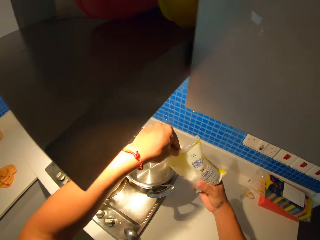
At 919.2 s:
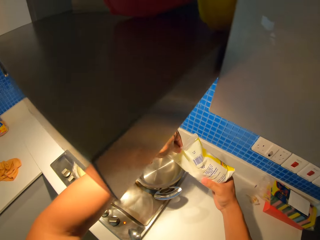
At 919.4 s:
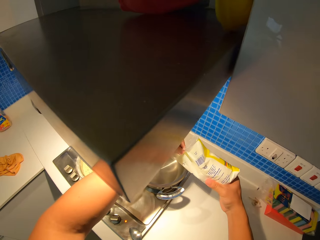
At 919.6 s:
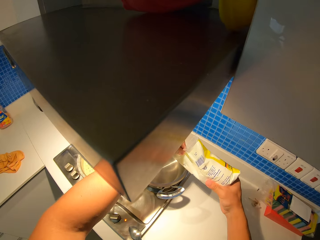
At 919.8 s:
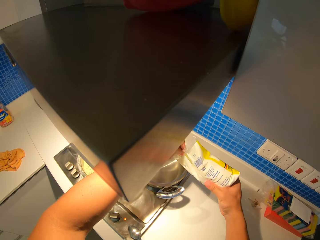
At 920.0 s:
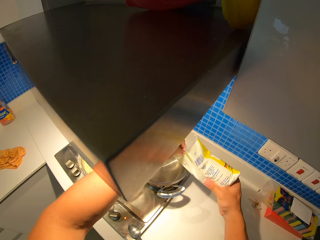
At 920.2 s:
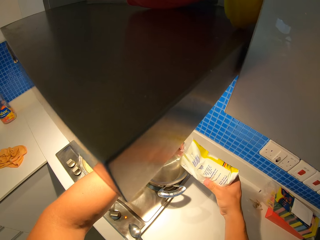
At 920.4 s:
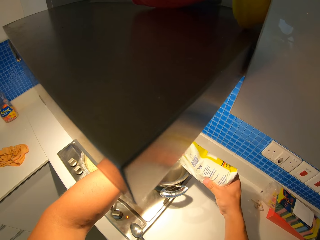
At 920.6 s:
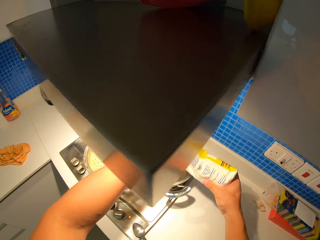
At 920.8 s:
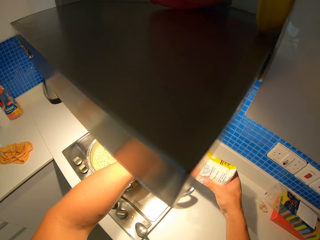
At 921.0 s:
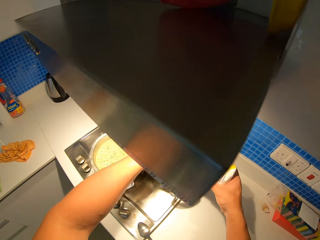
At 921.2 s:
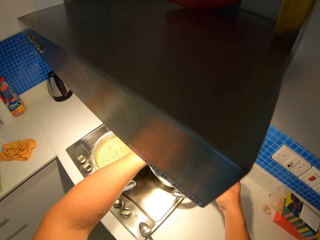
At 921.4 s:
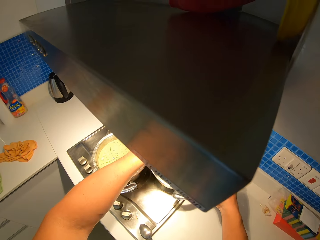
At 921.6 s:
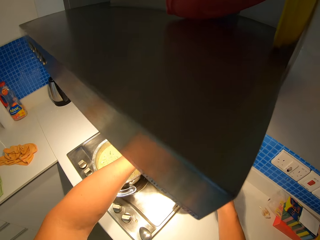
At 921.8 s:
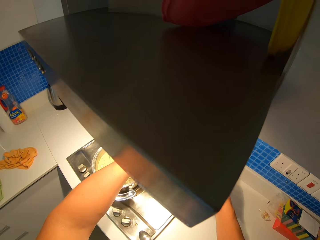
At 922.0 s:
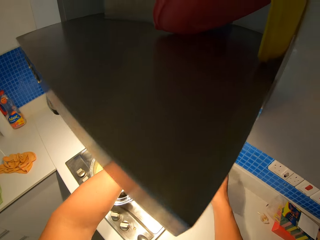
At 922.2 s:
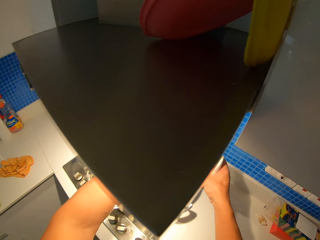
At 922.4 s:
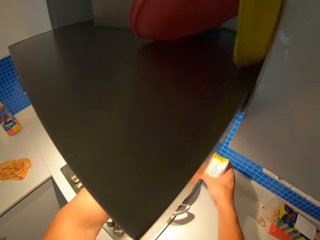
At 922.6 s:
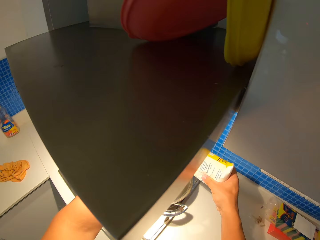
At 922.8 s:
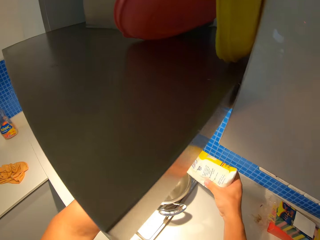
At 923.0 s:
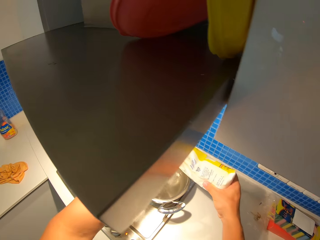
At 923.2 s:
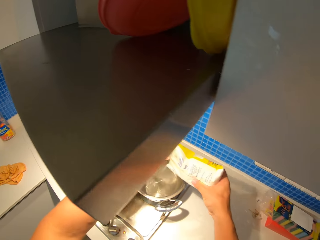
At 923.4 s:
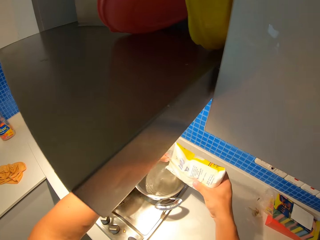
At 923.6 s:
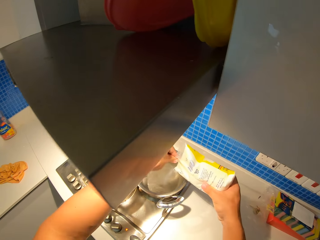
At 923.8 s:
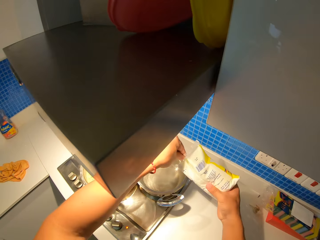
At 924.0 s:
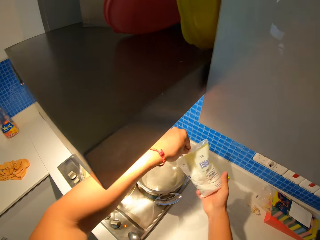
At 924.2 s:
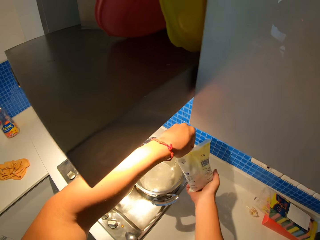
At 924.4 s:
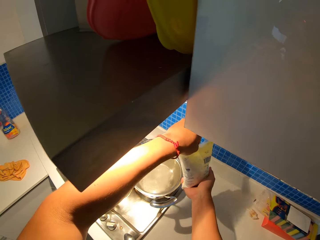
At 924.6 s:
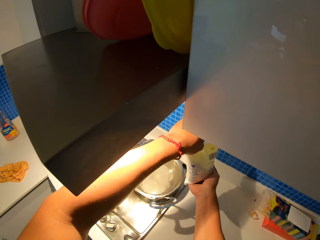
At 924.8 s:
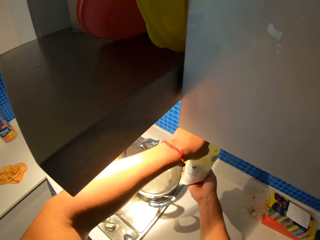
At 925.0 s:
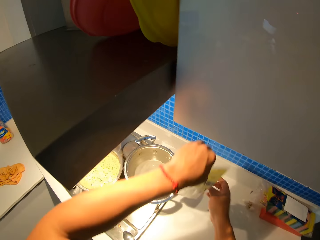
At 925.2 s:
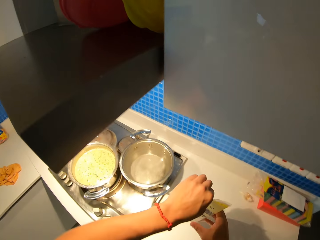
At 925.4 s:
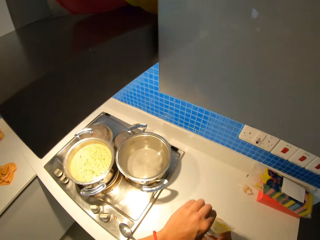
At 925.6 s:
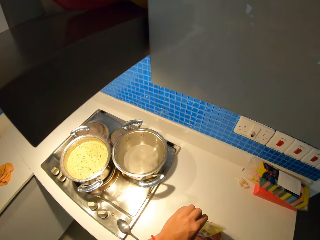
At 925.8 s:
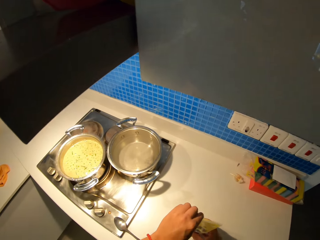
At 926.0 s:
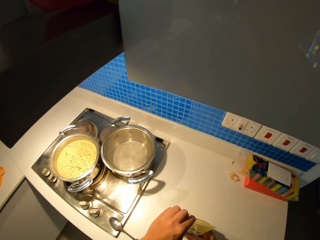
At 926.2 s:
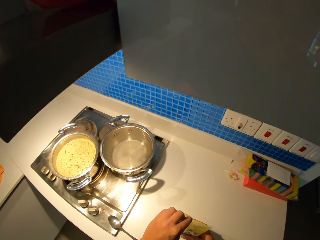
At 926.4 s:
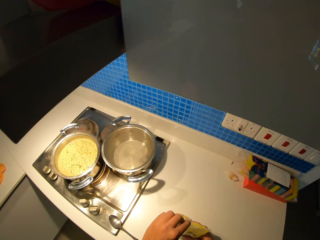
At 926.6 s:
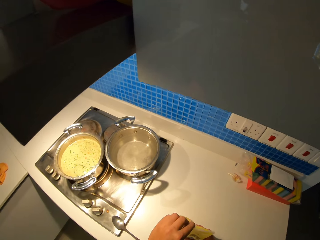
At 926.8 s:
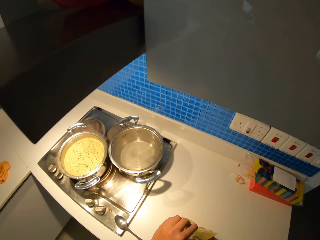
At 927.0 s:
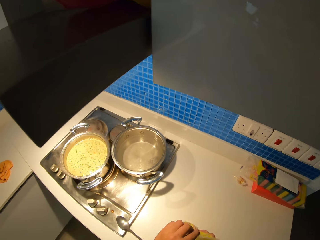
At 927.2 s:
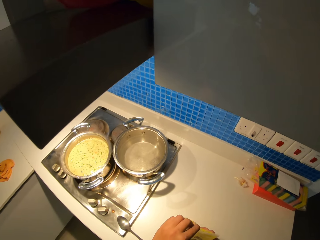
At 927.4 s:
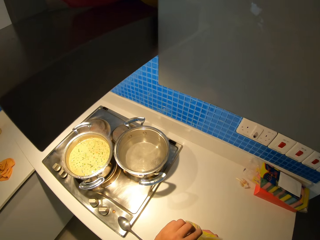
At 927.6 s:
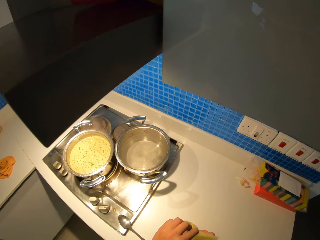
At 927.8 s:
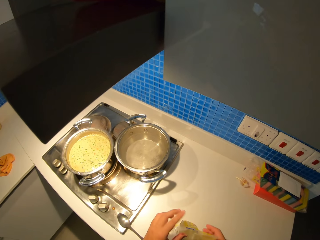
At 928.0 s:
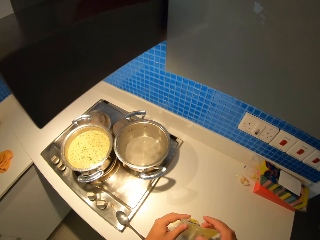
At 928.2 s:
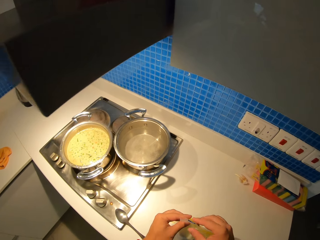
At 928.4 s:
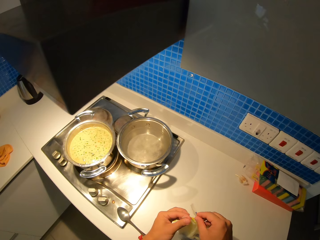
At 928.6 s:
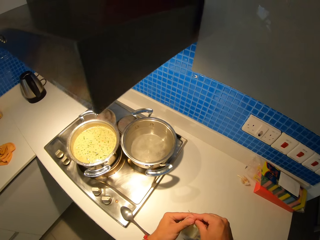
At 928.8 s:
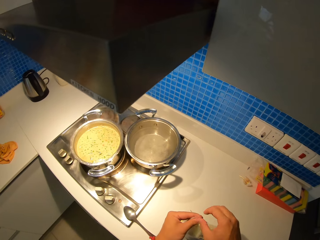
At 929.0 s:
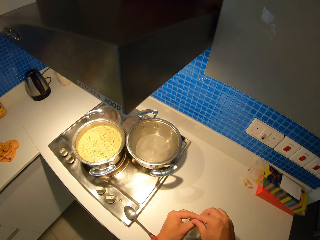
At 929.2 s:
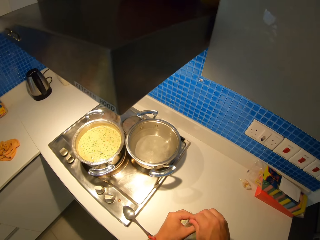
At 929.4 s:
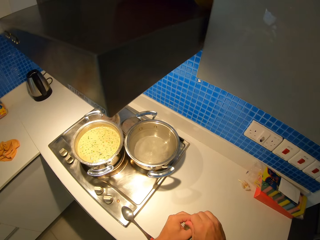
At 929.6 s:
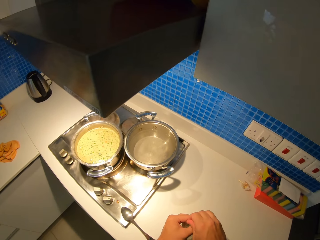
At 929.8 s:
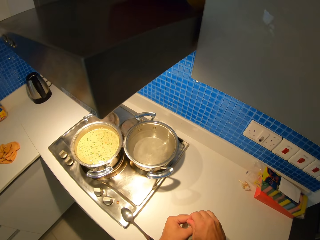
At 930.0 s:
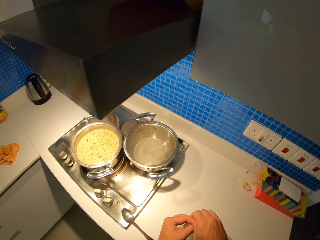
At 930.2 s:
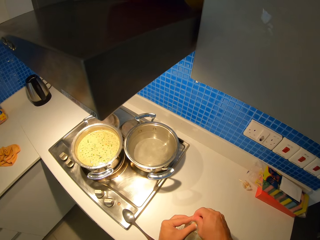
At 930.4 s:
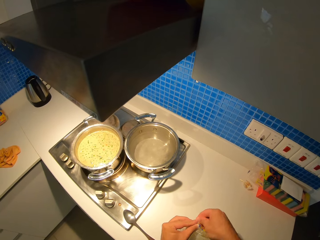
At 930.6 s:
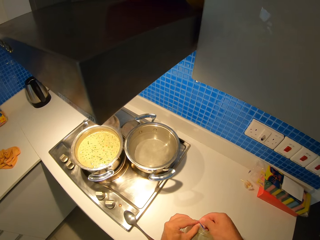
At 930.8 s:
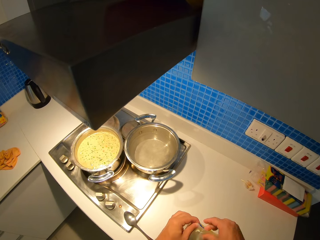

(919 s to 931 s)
The camera wearer pours the salt in a pot on the cooking stove. They put the salt down and seal the packet of salt.

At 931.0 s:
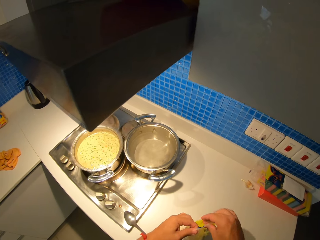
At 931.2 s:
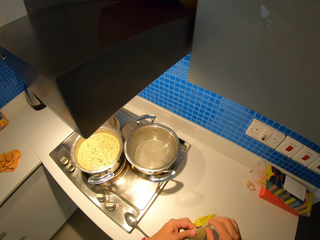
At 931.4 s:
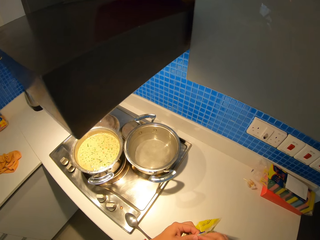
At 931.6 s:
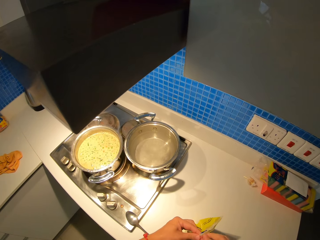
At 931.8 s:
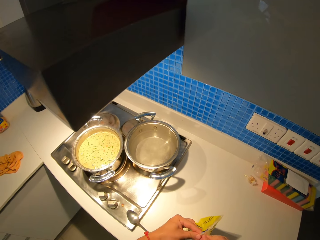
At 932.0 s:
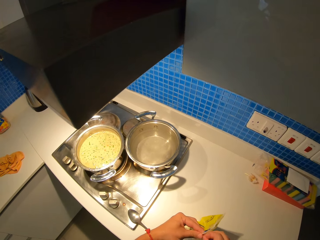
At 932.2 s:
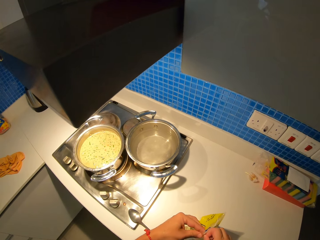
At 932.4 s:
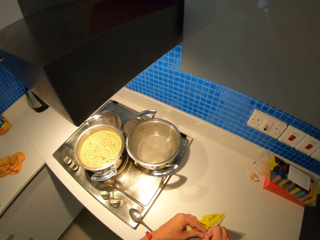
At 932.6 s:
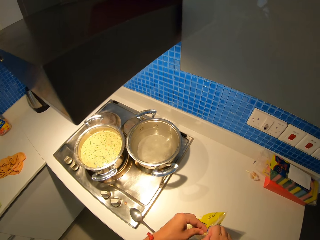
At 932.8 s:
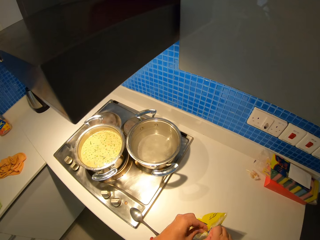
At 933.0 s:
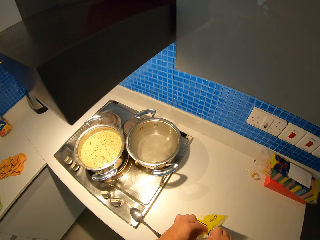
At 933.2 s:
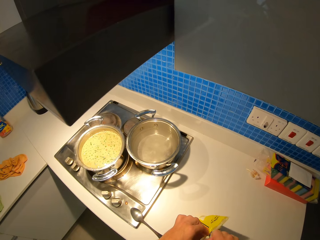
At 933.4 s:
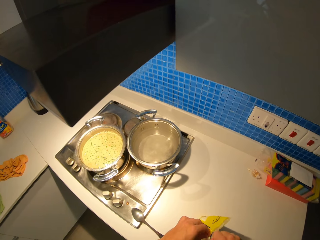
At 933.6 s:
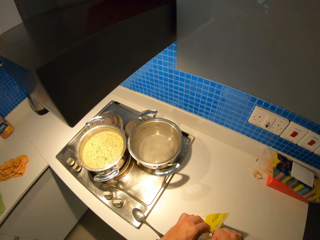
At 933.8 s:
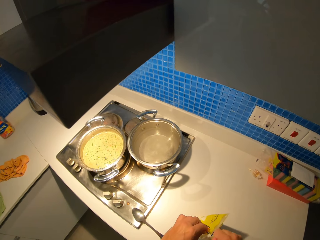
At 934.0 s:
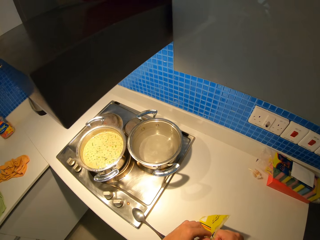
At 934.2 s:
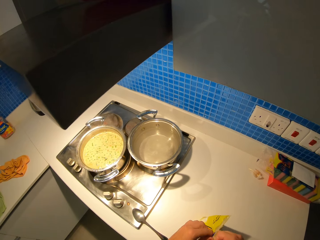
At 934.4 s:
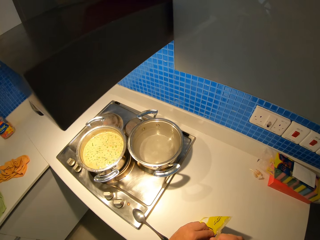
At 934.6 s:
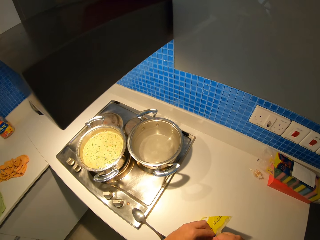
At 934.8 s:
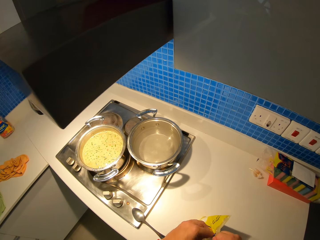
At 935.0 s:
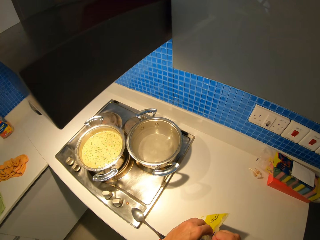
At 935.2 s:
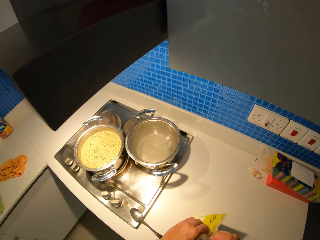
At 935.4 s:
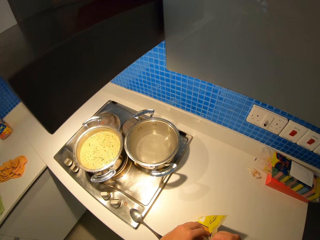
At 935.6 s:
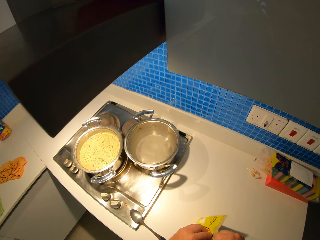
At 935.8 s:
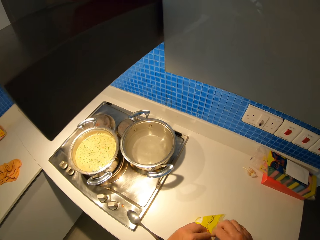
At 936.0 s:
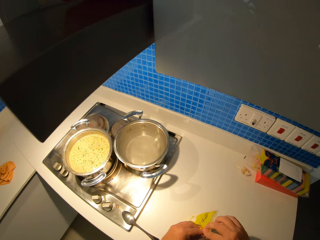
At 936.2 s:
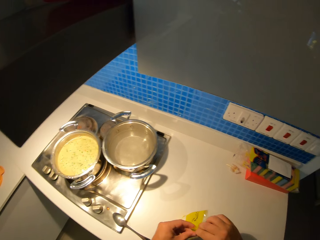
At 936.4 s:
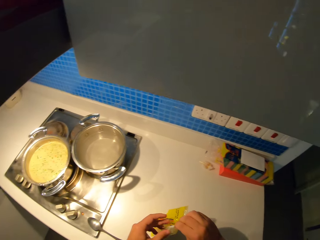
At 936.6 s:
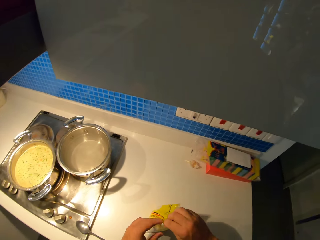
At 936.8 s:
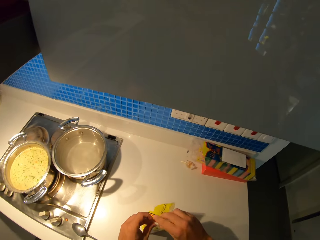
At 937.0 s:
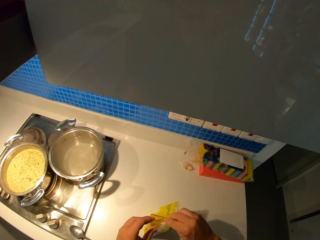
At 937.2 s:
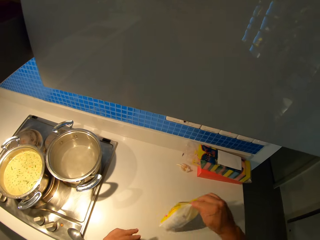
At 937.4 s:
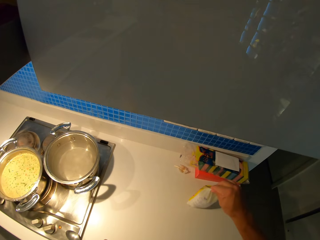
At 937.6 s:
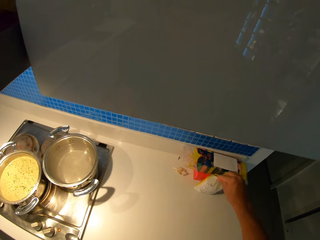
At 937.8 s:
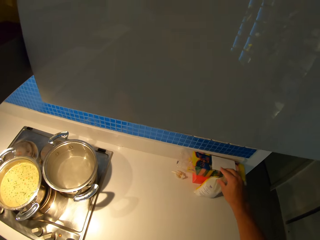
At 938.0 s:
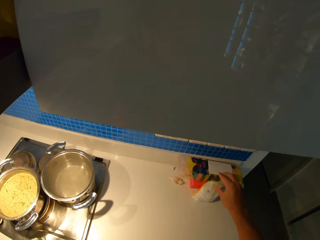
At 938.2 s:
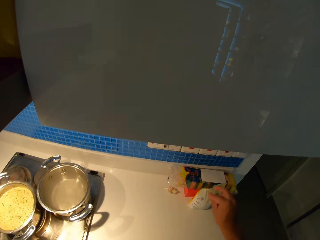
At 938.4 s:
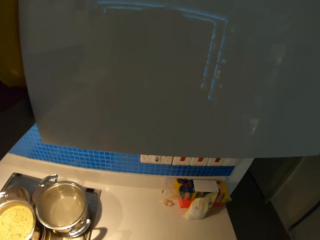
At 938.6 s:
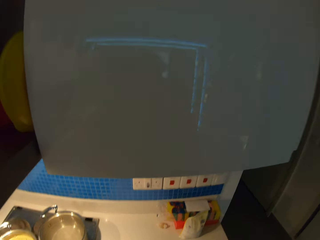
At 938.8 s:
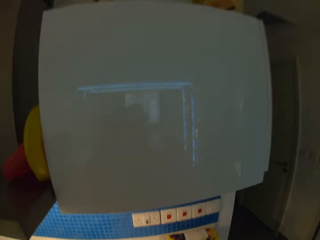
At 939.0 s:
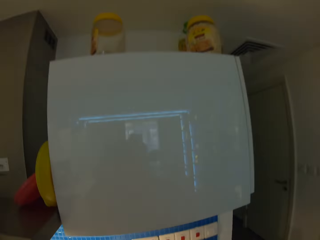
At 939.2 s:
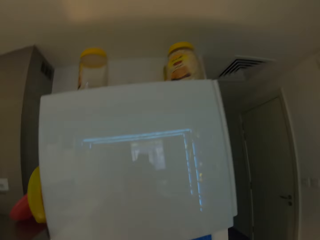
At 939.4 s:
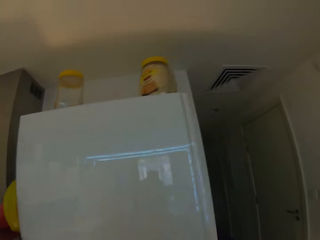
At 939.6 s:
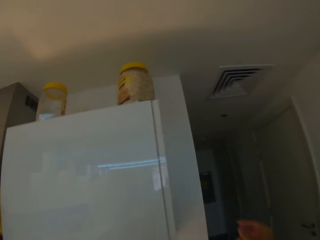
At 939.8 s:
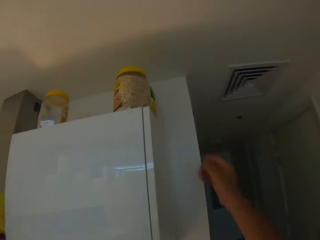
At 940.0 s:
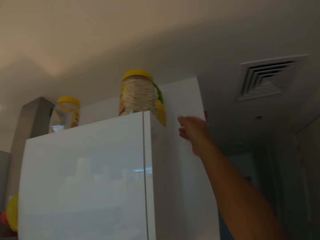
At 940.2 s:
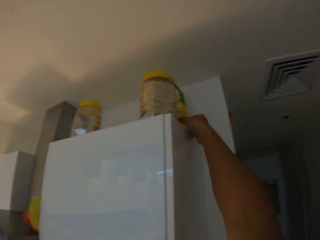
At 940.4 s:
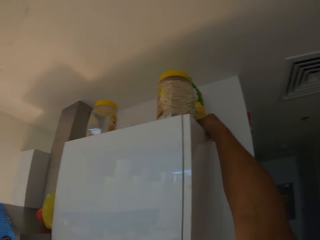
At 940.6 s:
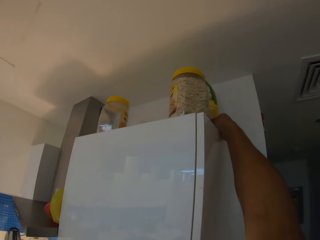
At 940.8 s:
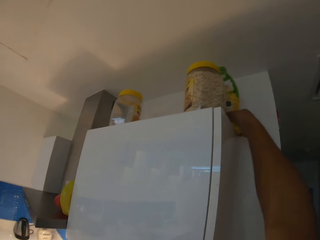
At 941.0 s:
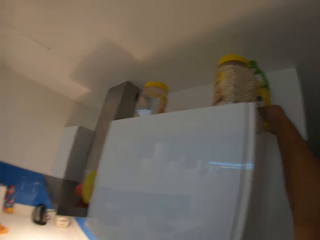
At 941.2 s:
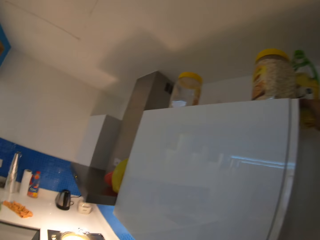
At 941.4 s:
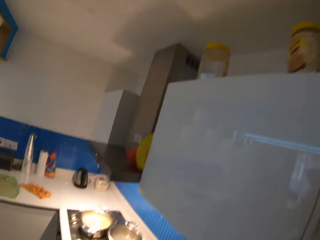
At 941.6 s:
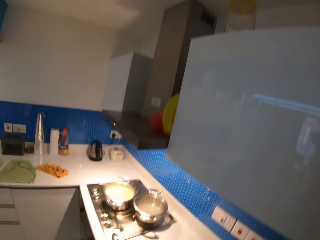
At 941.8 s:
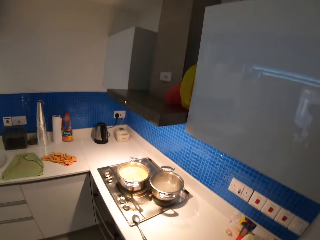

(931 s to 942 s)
The camera wearer puts the salt packet to the side on the kitchen counter. They hold the ingredient. They open the overhead cabinet. They pick up cooking oil.
